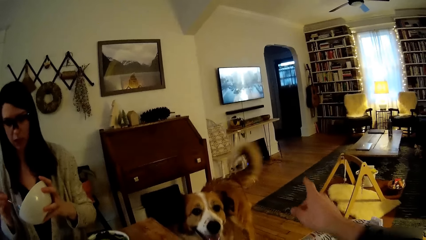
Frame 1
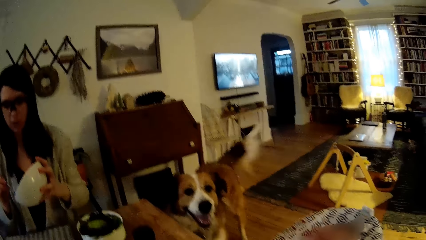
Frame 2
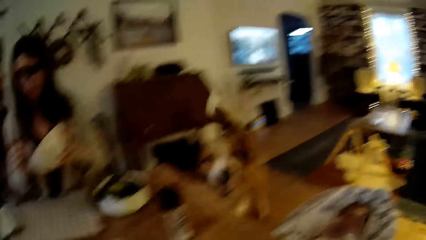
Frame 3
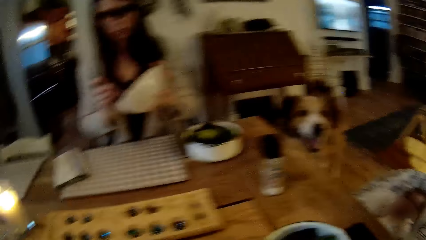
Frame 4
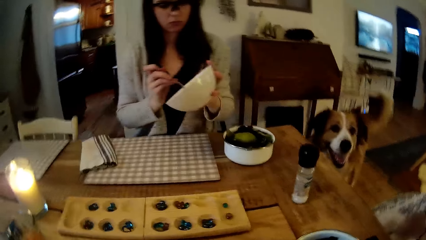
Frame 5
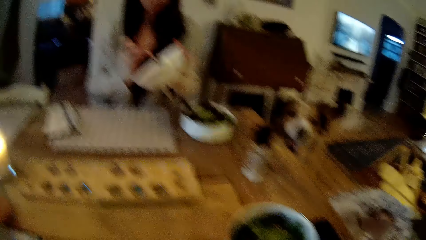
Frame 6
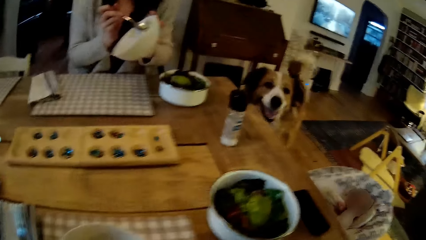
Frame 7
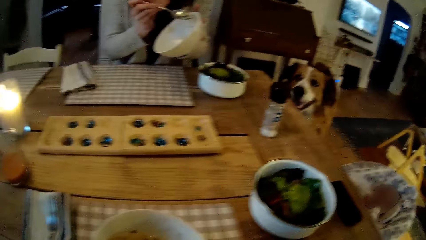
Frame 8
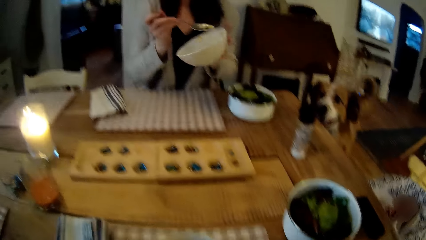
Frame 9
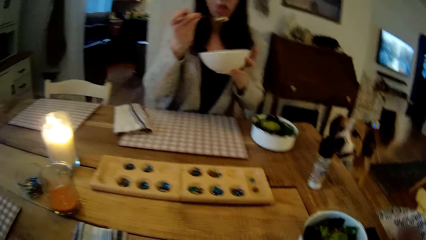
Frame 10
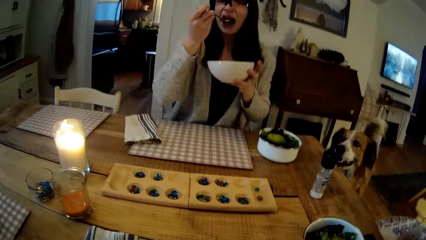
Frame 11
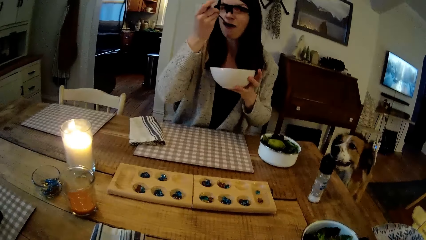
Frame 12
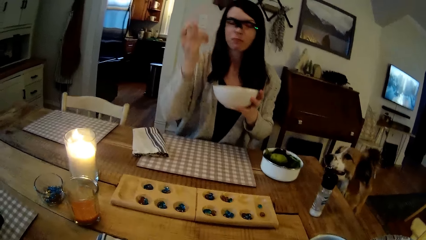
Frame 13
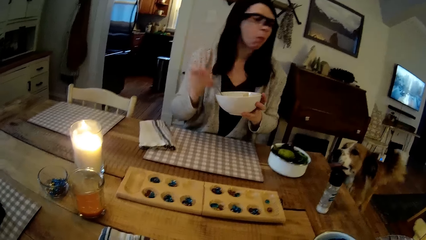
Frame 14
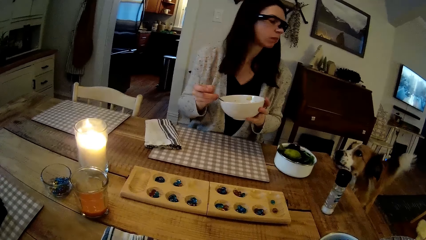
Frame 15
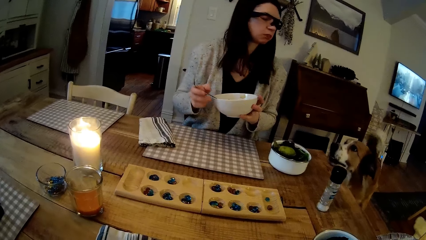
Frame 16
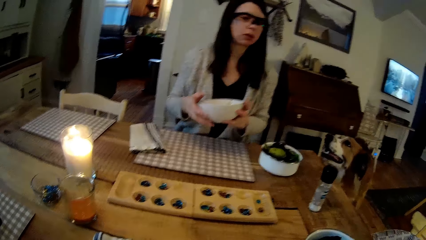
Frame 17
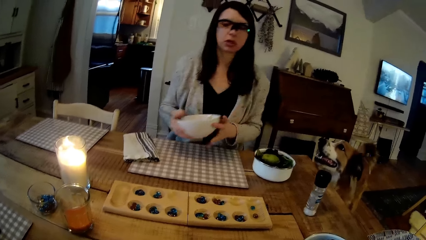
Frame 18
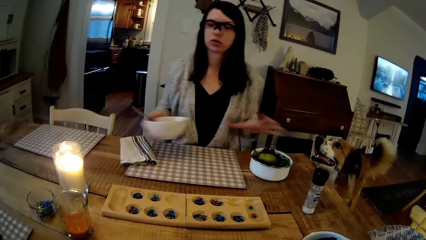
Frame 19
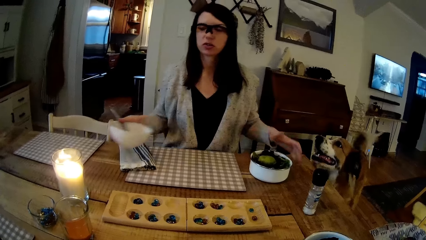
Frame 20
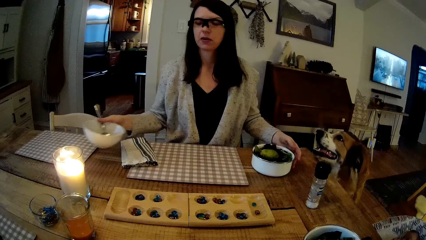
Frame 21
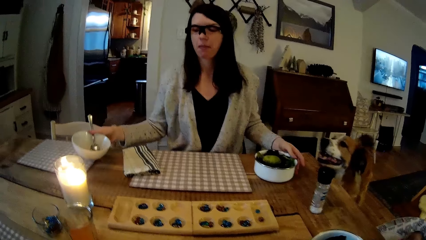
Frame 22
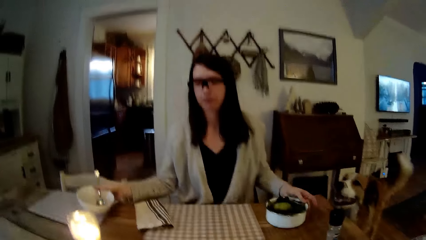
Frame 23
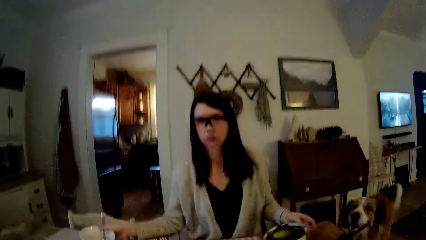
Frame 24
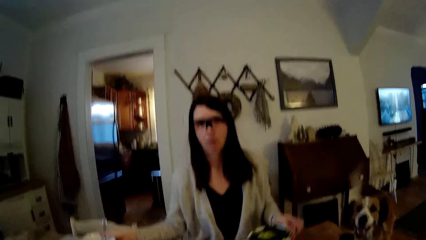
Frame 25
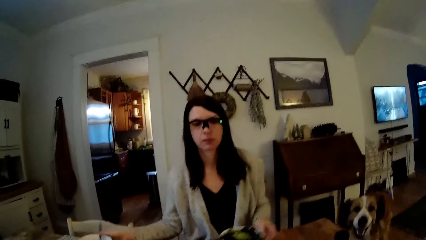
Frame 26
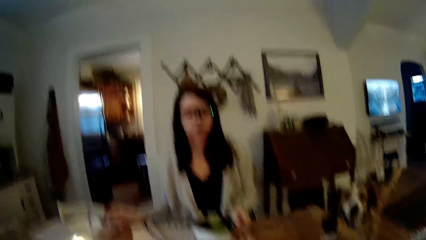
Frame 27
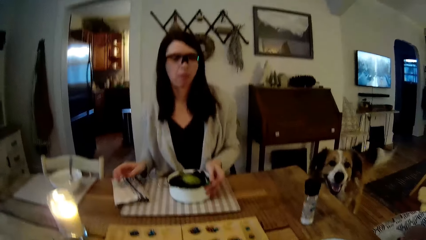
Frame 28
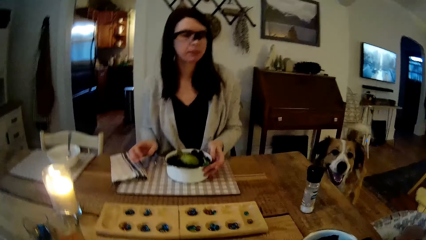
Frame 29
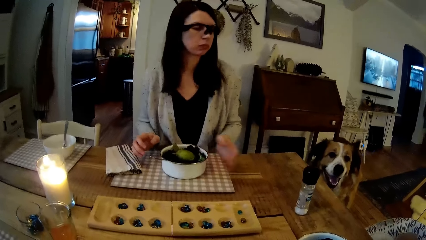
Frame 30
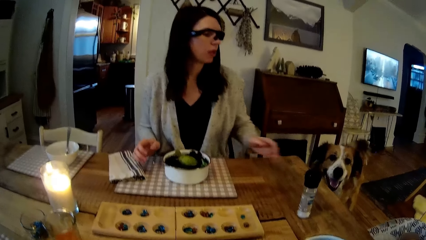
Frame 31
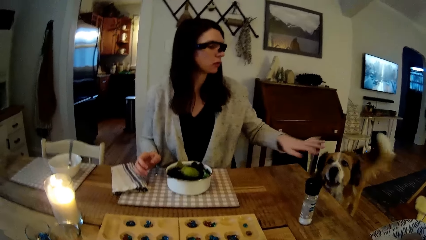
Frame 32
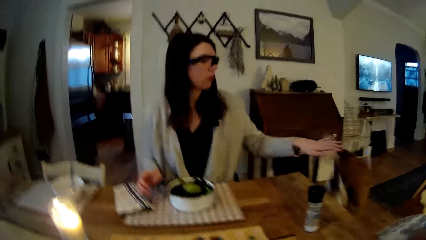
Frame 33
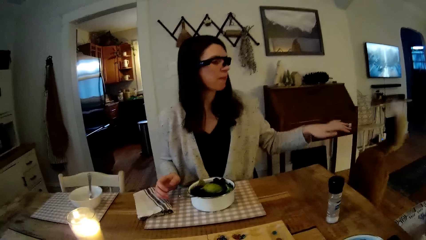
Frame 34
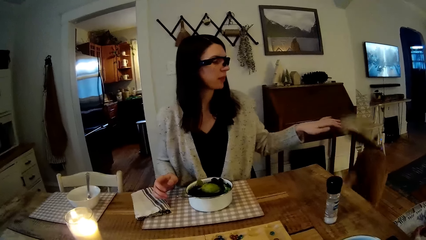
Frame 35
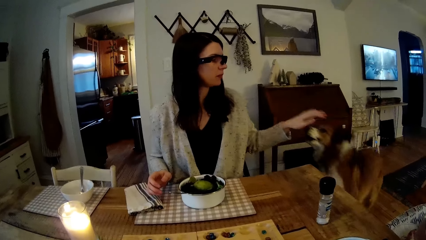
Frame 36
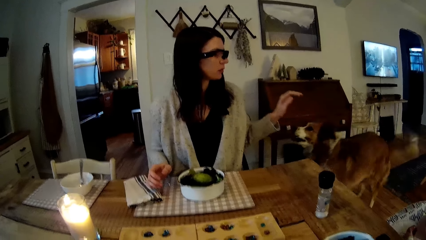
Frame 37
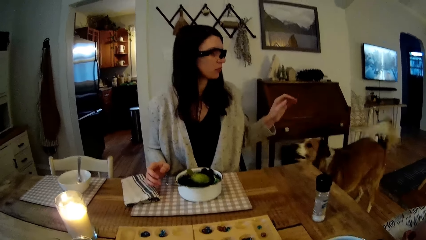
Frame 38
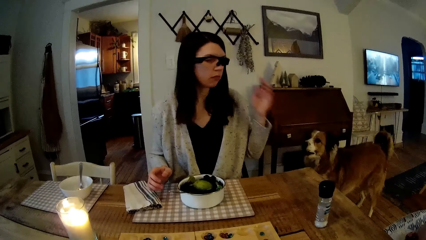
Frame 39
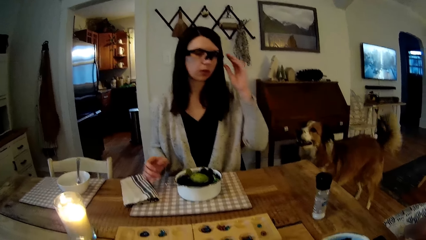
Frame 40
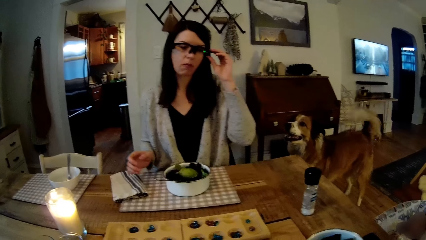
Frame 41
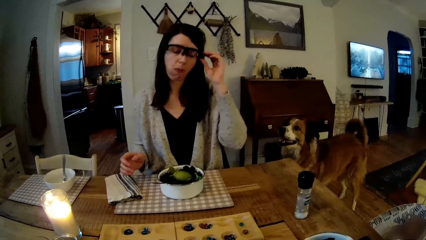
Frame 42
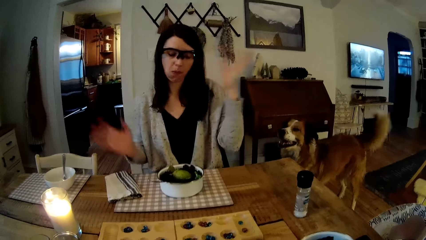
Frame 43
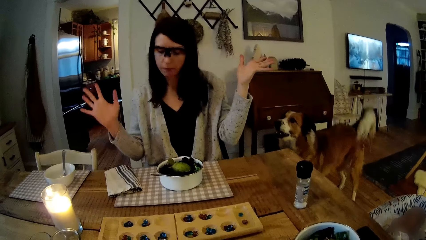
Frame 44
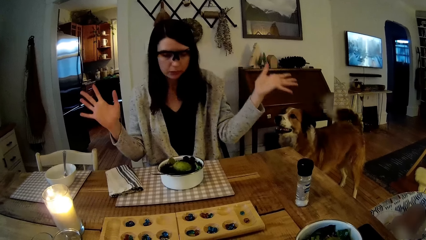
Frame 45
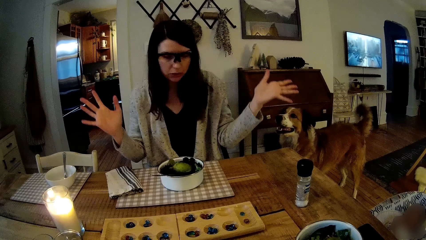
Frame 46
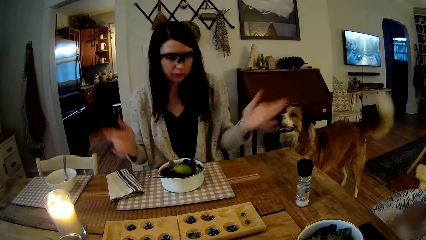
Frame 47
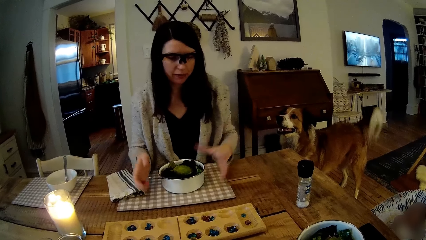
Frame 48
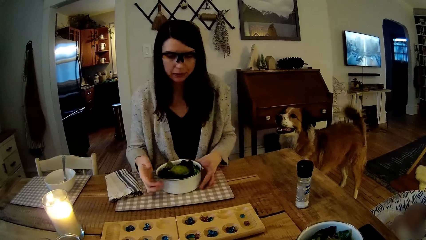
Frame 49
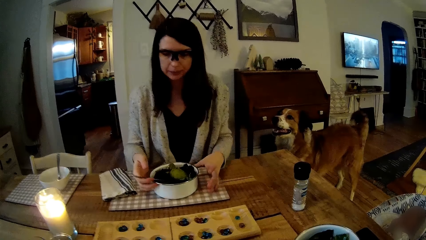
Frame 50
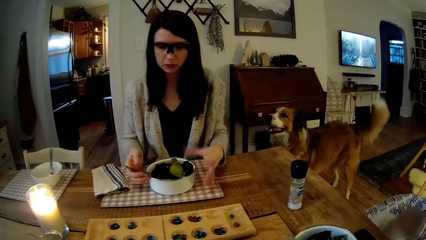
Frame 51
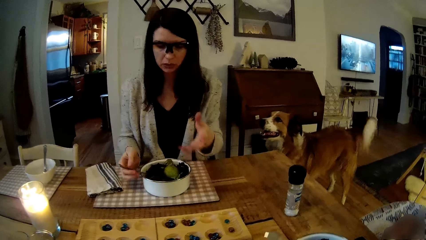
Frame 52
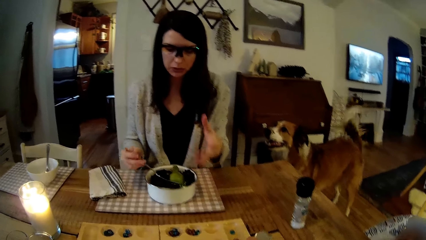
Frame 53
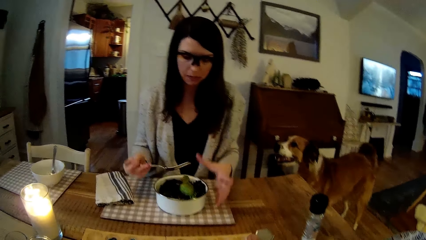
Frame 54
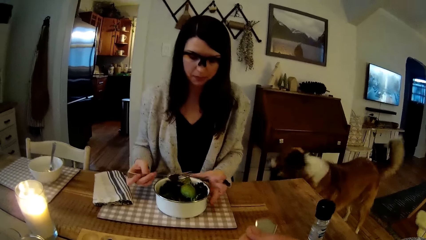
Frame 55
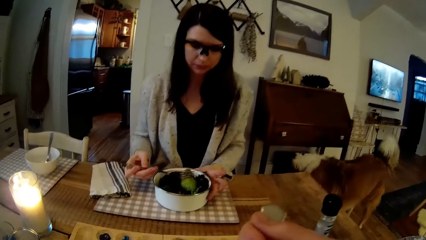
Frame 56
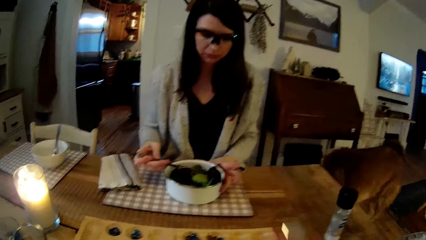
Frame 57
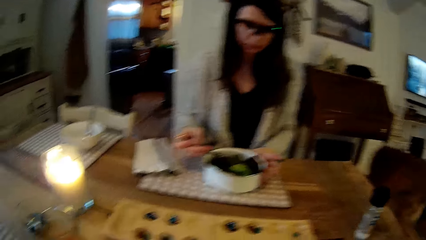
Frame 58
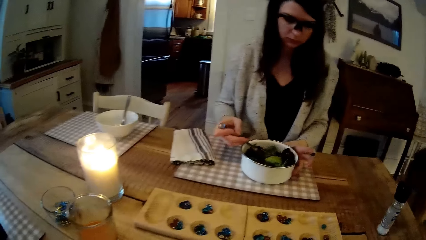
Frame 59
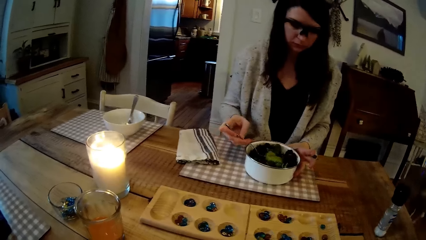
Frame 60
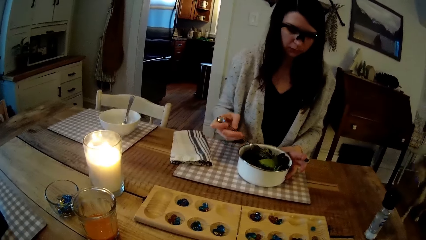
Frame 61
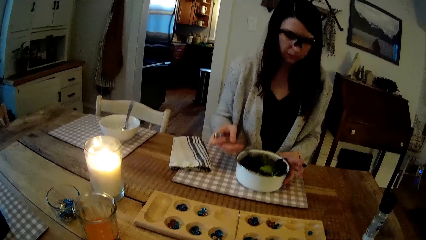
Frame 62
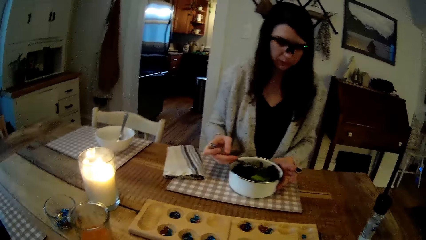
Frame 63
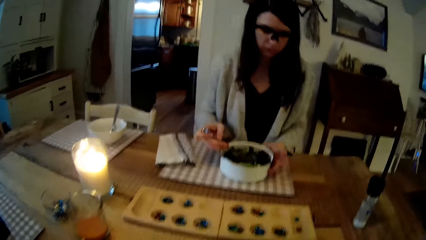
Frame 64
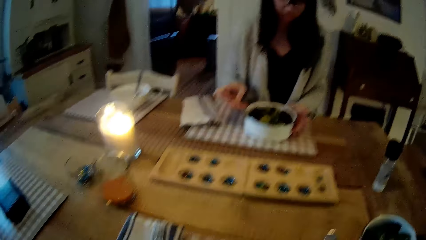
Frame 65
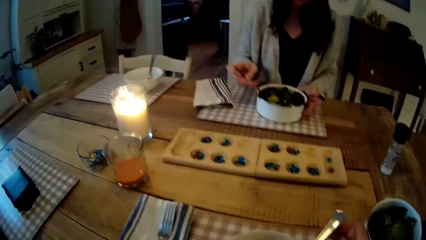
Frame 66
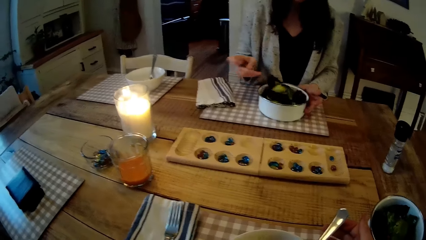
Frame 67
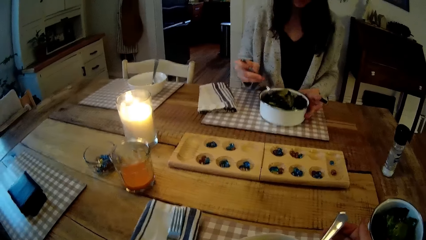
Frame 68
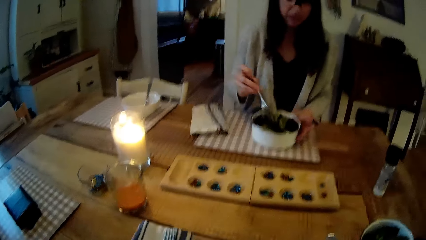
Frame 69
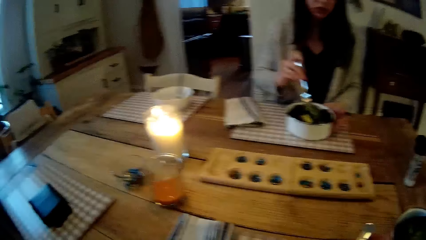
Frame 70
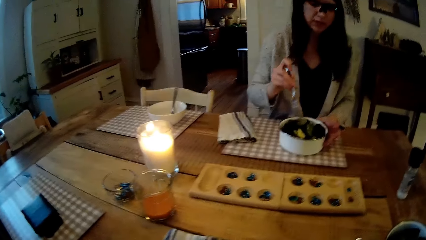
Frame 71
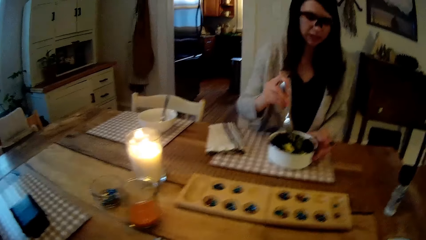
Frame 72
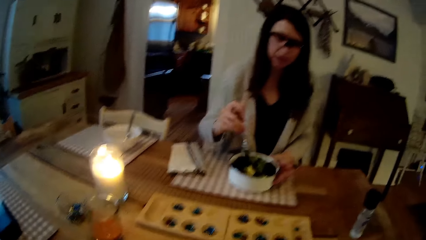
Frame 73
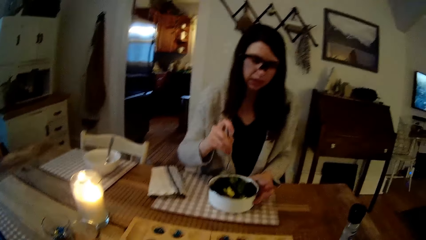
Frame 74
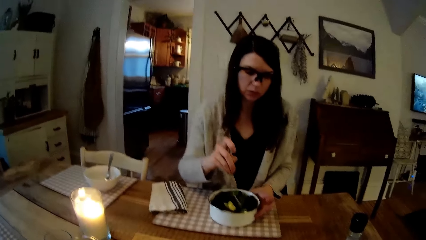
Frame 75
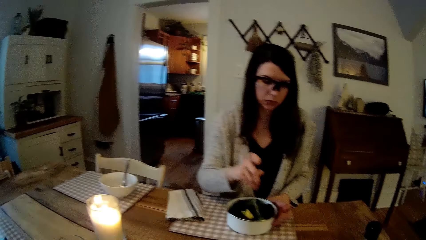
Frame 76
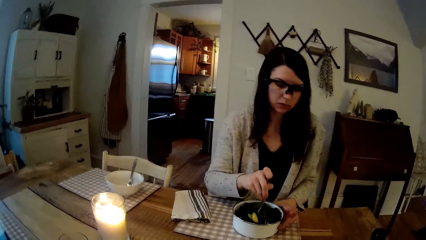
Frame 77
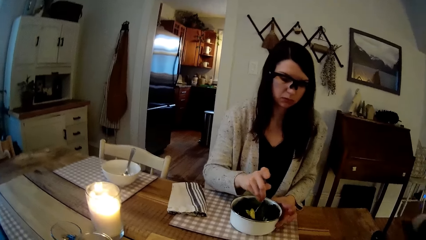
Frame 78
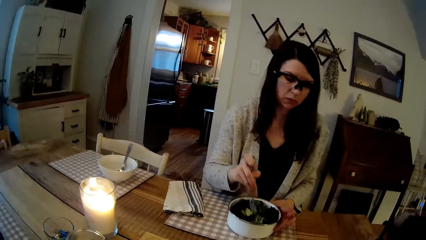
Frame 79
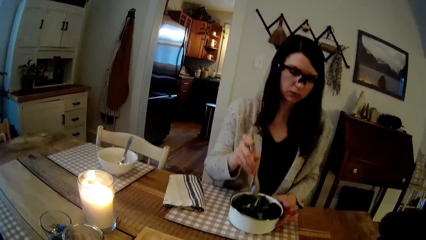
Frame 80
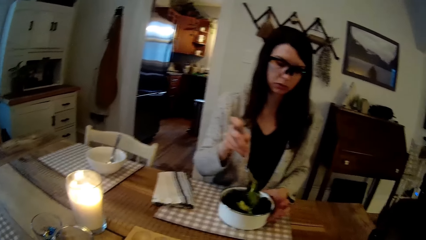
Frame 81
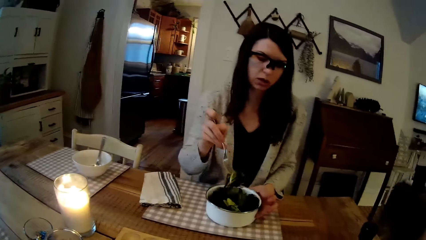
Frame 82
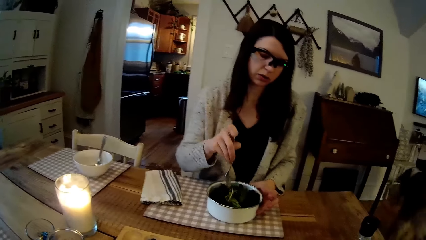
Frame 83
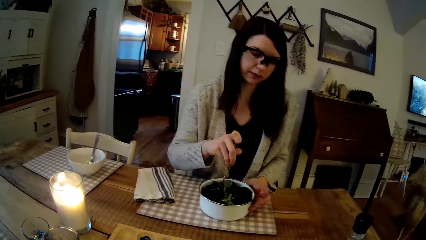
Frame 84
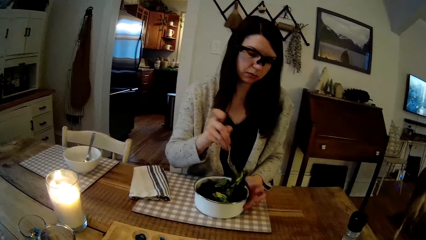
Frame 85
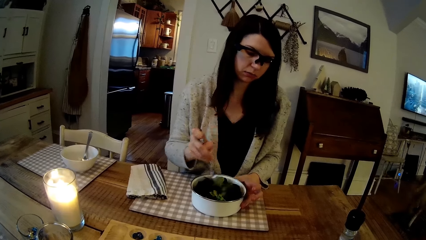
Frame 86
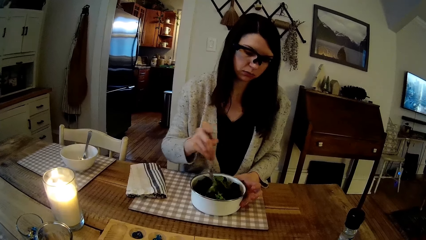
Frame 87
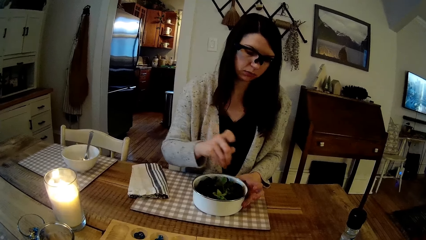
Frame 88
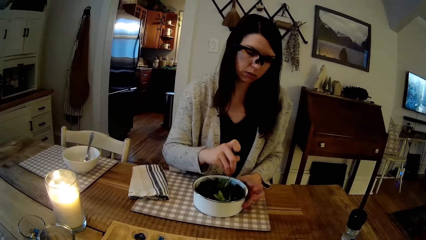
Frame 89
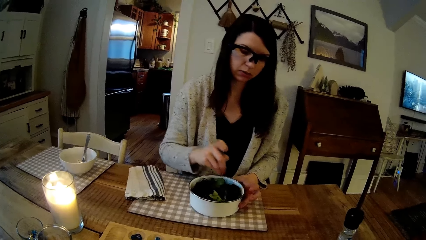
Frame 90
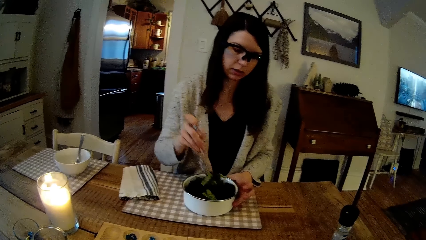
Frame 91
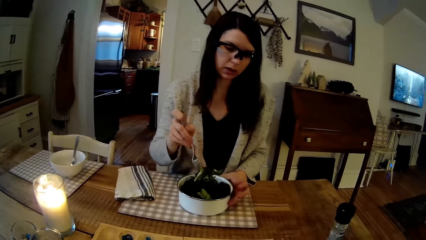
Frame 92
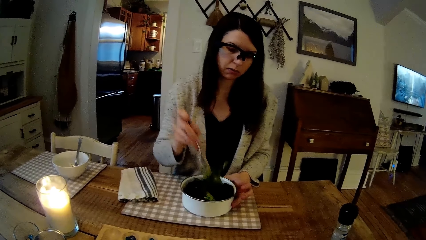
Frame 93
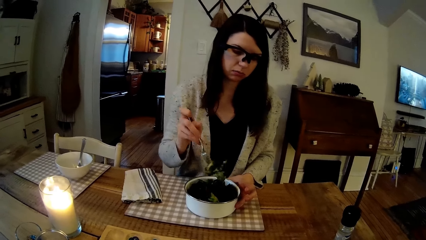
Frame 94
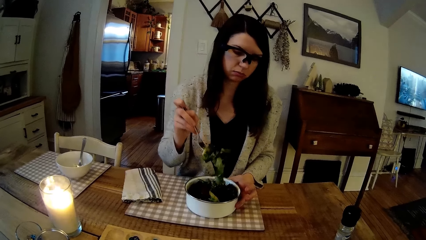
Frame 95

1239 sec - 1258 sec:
A woman eats food. The woman drops the ceramic plate on the table with her right hand and drags a plate of vegetables on the table to her front with her left hand. The woman interacts with the dog. The woman plays with the dog. The woman touches her eyeglasses with her left hand. The camera wearer shows hand gestures. The woman holds the plate of vegetables with both hands. The woman carries a fork in the plate of vegetables with her right hand. The woman picks vegetables in the plate with the fork in her right hand.
